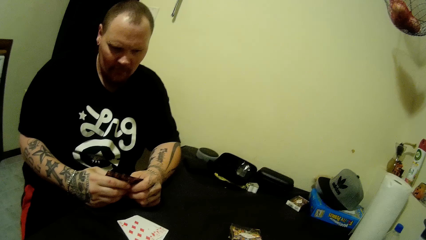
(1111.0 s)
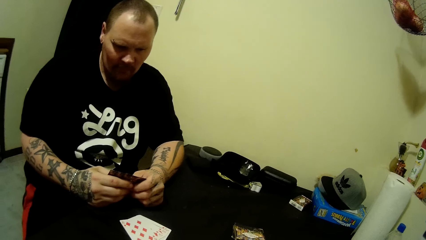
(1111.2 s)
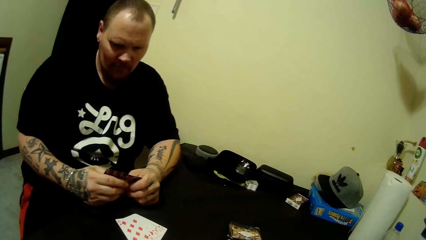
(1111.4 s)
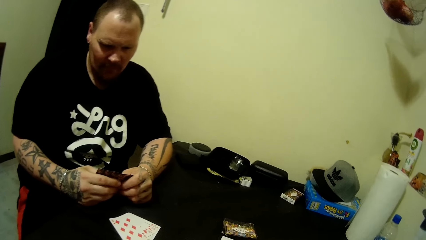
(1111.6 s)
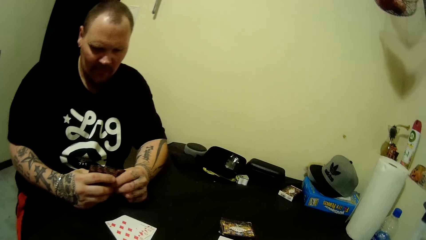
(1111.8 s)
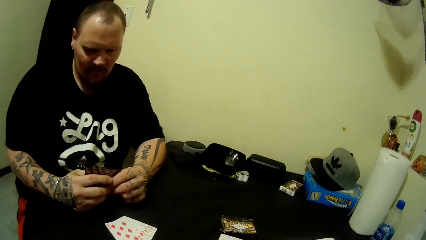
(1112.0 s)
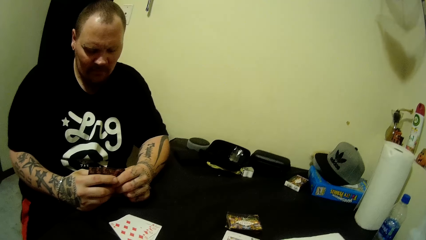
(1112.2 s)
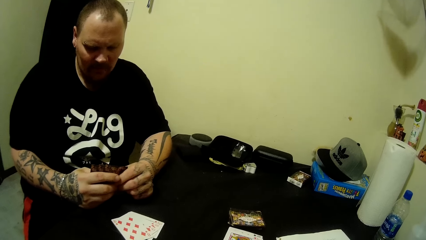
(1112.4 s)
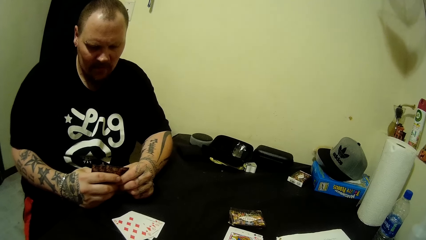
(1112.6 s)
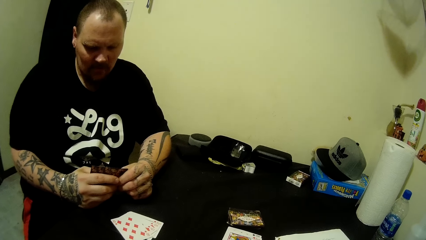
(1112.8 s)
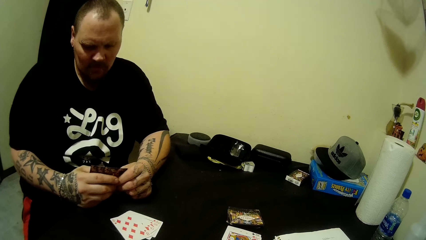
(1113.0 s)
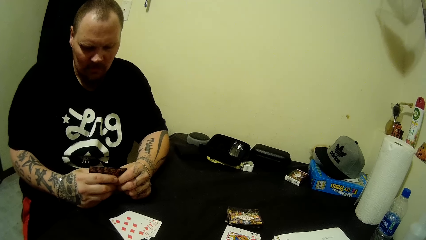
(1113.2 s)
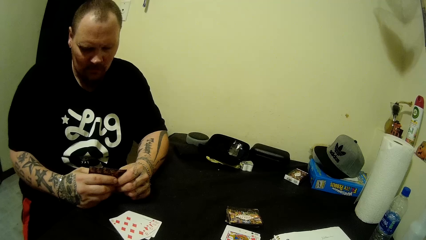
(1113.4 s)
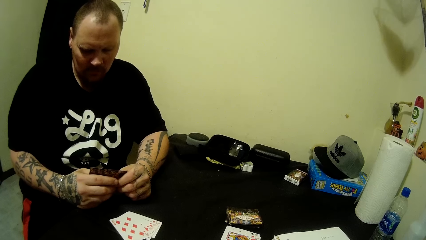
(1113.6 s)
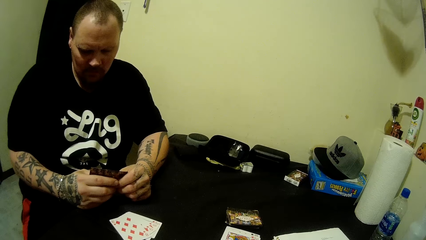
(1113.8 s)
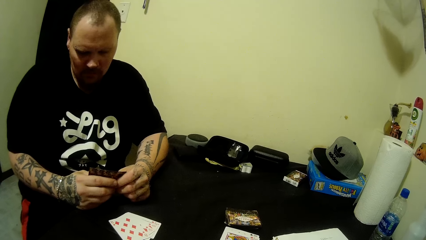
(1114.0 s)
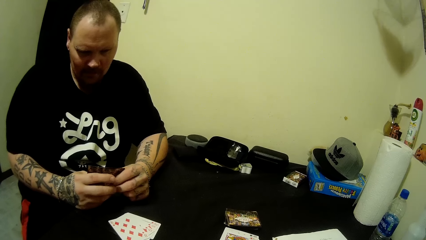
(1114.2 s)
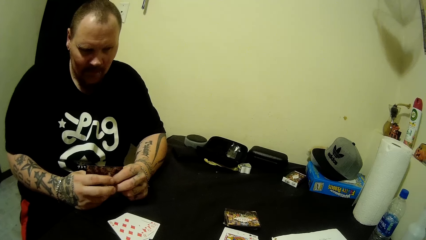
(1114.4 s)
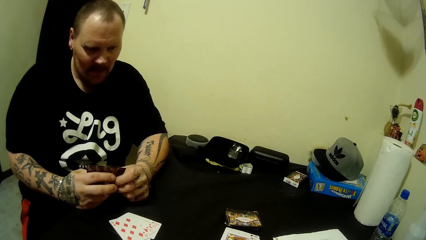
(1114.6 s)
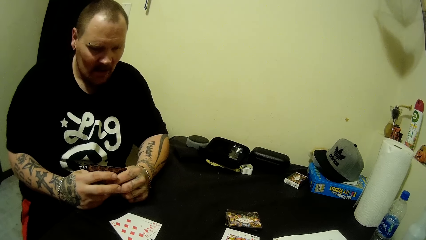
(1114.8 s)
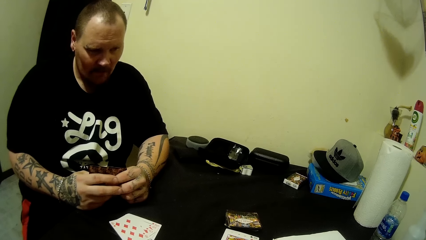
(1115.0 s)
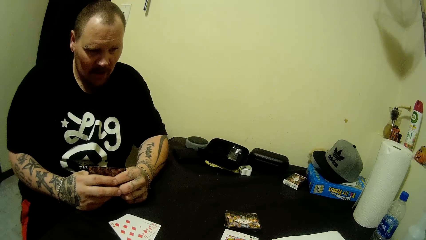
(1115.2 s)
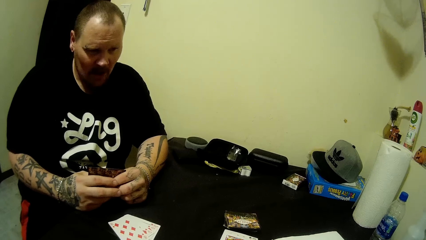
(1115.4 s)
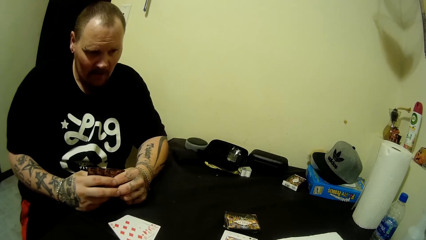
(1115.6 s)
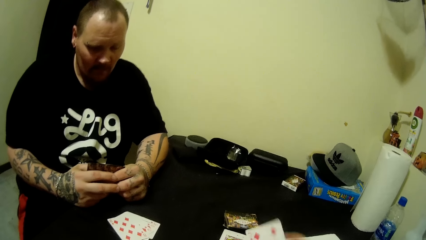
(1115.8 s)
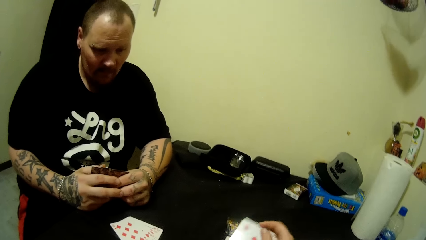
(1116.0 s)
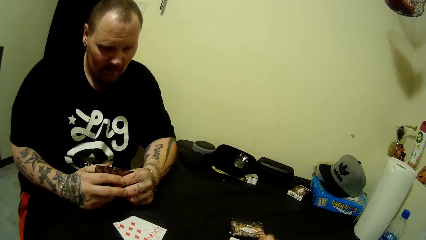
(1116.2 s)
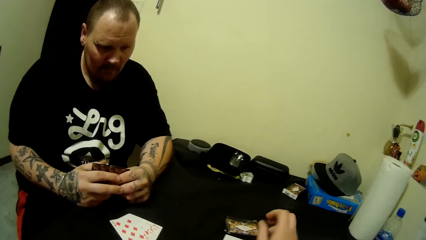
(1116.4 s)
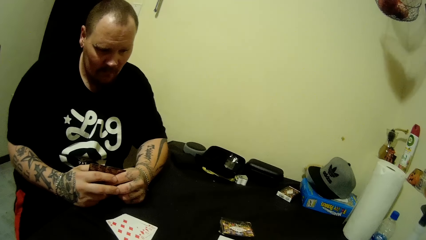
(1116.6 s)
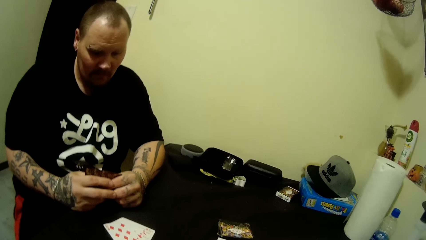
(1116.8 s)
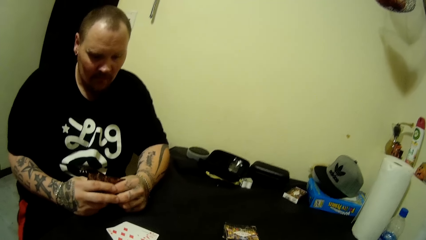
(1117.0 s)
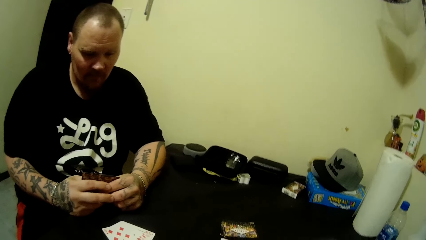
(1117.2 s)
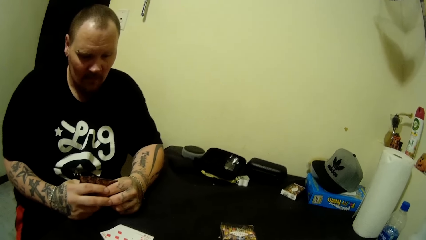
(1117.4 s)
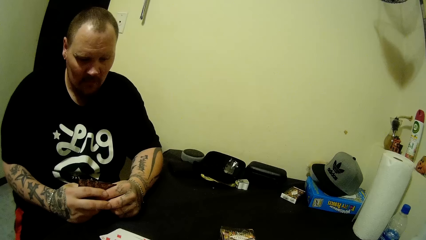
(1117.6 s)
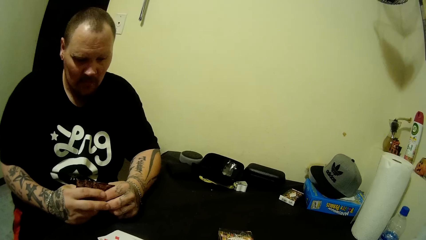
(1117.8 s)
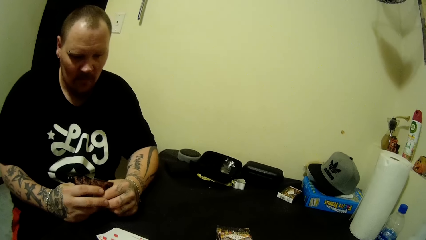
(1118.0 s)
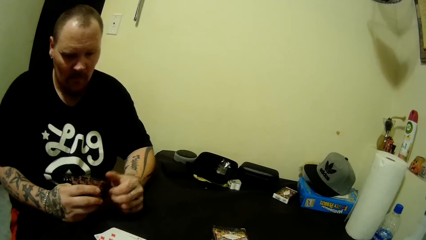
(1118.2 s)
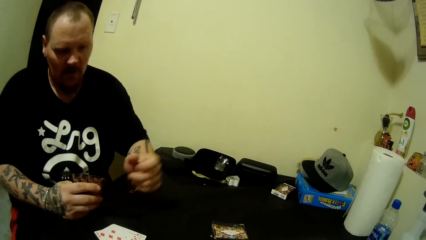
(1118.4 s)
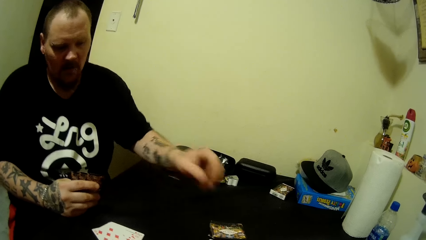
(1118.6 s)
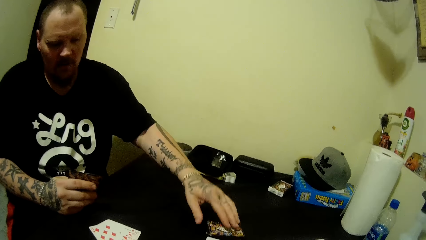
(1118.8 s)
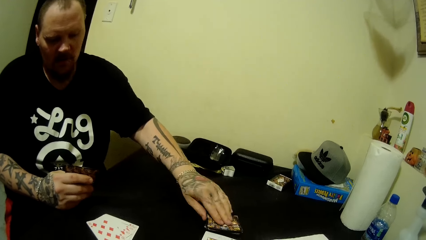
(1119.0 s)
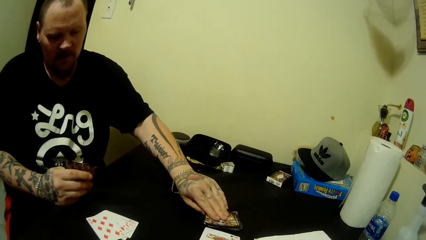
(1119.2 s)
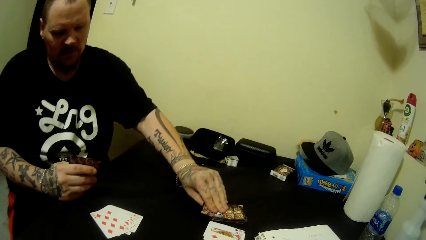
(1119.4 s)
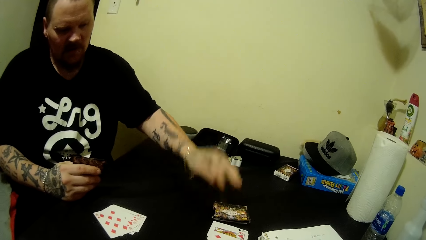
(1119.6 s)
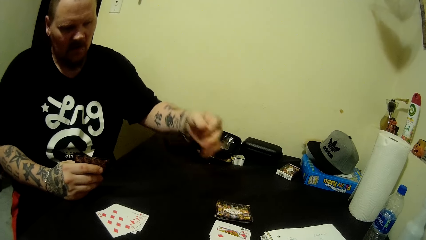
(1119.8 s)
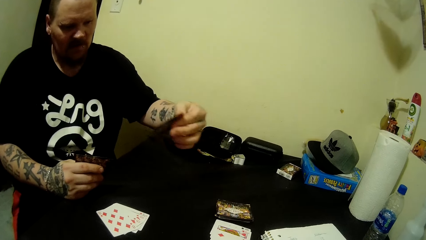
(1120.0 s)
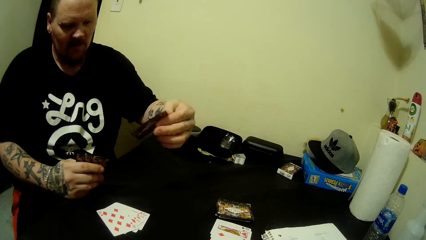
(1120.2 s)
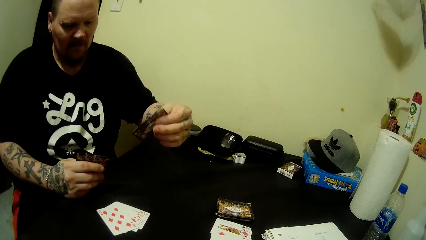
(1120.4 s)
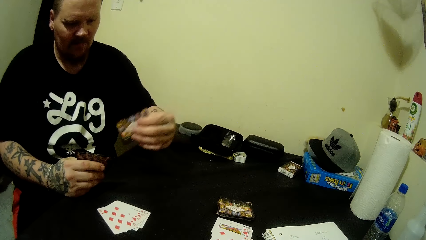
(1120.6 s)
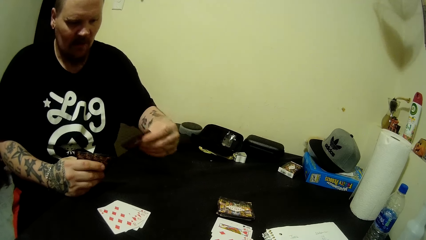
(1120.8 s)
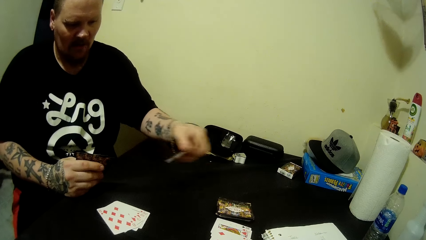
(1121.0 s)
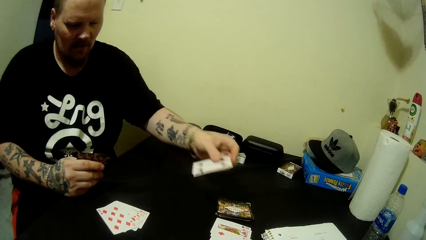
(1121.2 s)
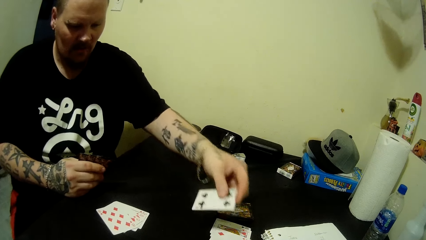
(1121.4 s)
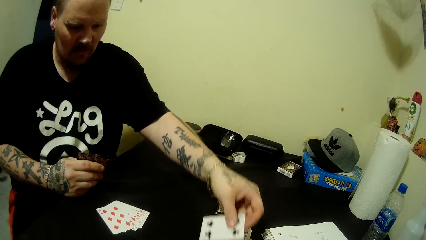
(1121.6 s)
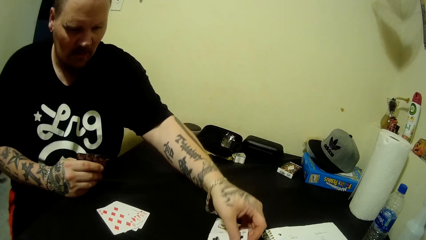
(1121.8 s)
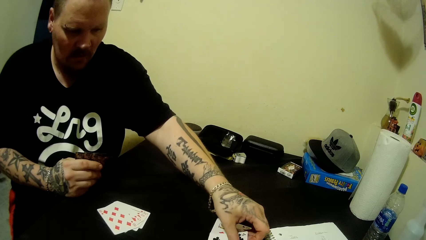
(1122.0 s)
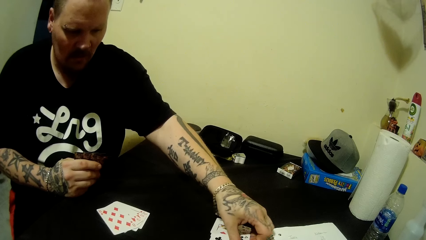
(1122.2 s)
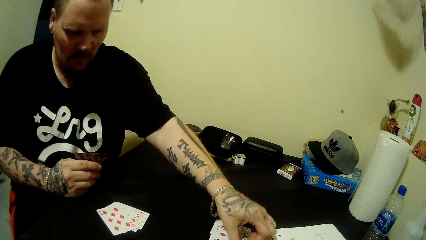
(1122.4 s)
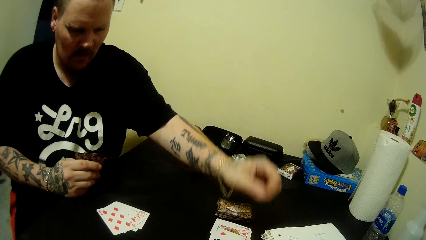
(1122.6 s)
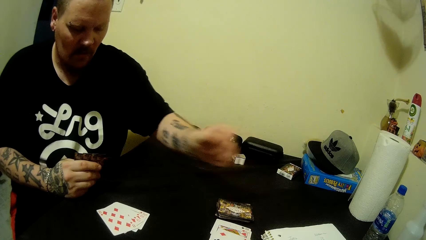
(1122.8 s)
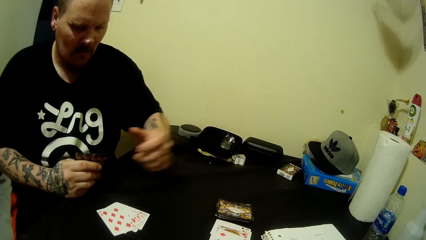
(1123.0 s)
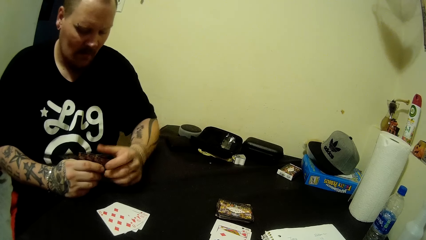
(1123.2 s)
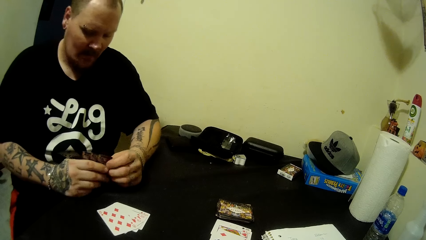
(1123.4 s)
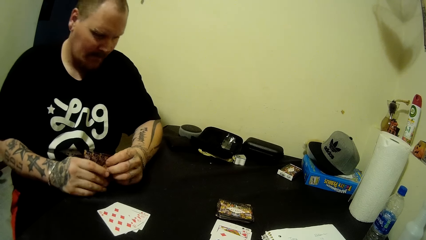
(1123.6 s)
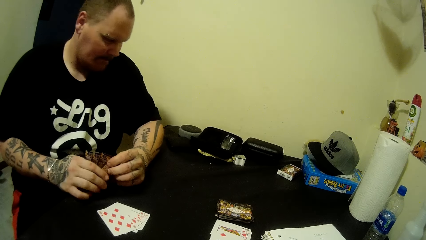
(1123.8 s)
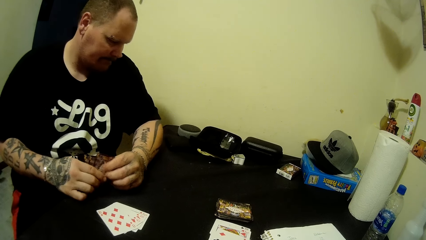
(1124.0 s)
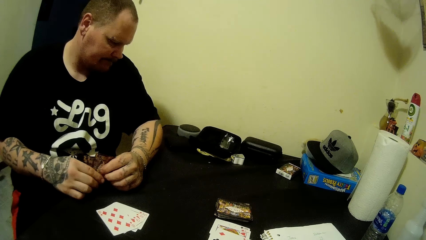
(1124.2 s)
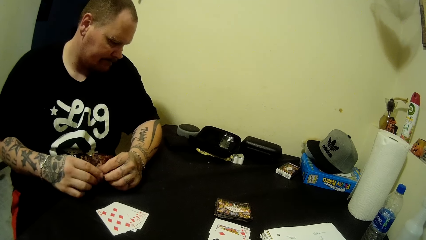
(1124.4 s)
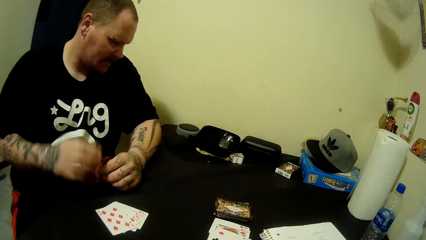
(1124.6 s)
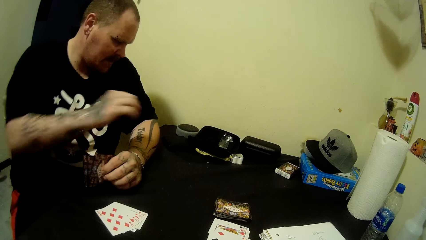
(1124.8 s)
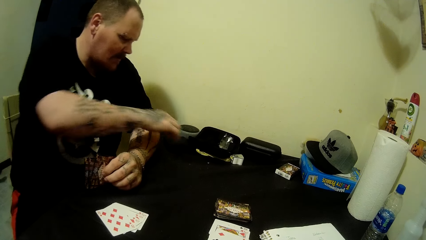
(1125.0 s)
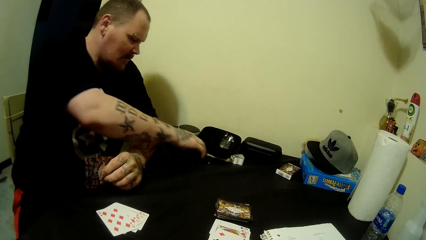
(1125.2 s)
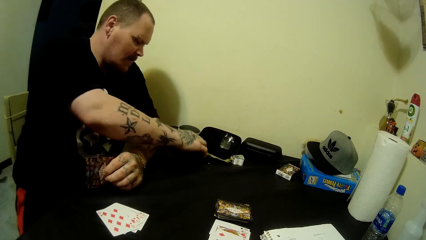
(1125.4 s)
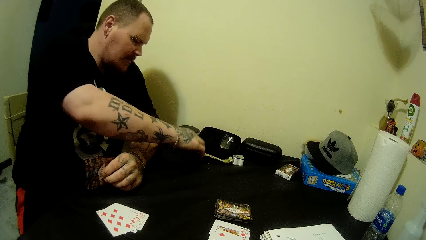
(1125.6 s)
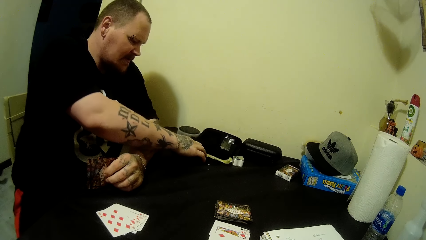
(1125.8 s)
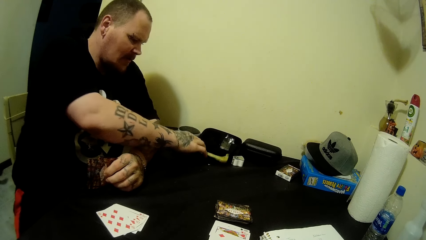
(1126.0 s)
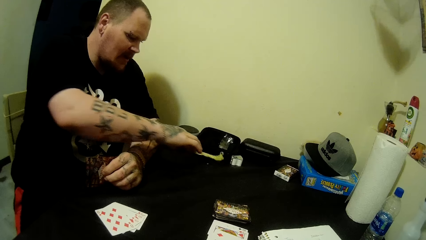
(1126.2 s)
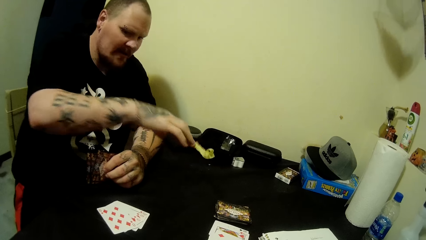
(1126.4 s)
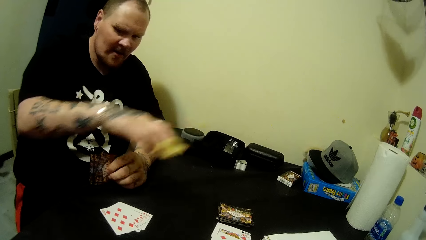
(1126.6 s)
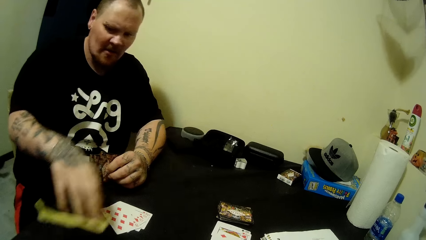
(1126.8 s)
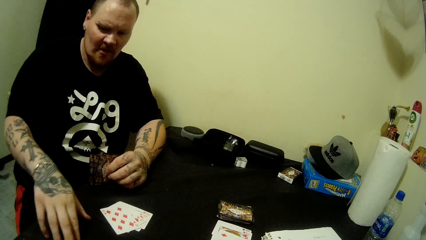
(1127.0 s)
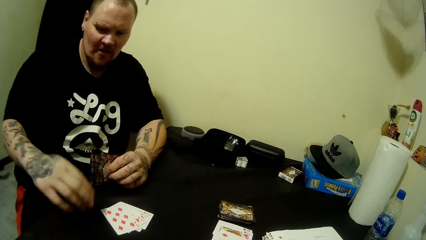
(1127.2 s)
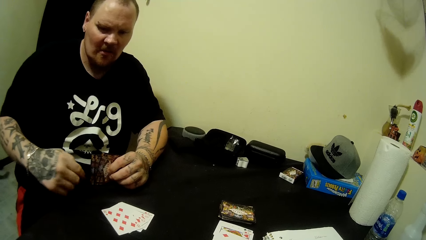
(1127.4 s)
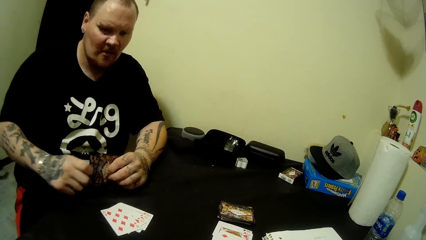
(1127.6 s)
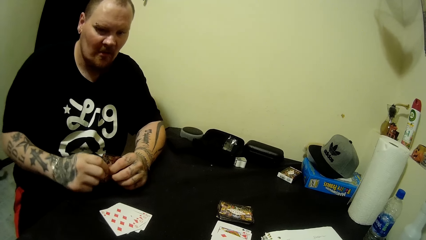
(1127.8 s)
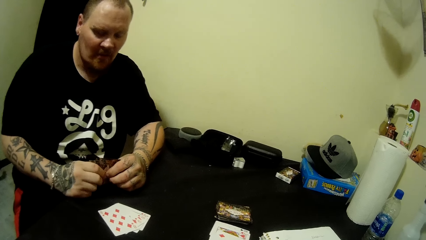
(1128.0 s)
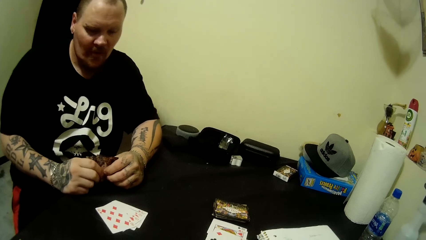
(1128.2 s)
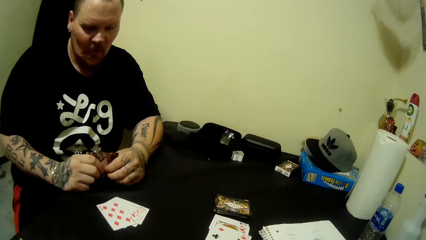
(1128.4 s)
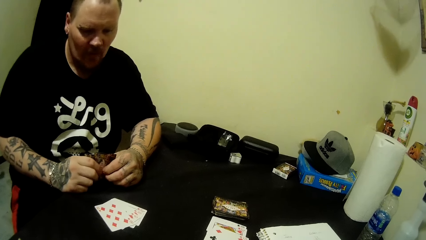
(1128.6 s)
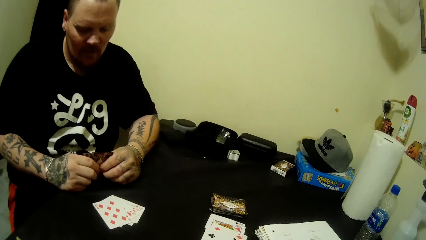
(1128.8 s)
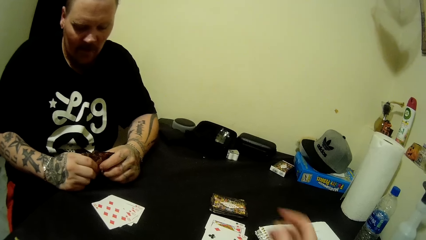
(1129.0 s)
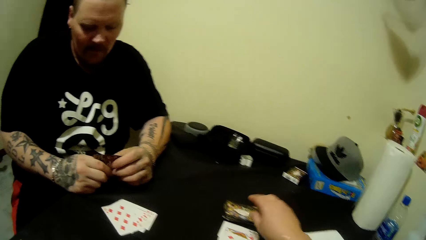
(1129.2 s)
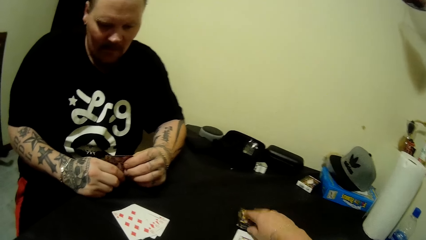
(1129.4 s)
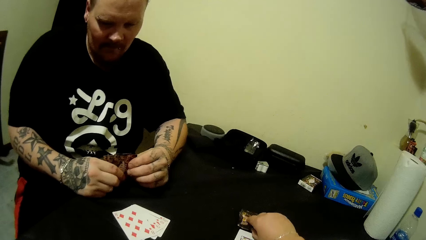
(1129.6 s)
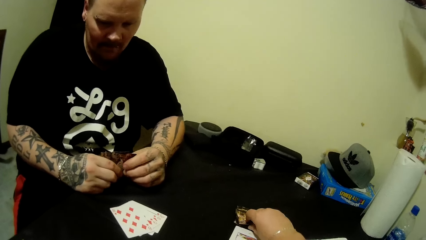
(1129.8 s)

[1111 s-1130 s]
The camera wearer moves a card. A man moves cards. The camera wearer drops a card on the table with her right hand. She interacts with the man. The man moves his hand away from the cards. He picks a card on the table with his left hand. He moves the card. He drops the card on the table with his left hand. He holds cards. He removes his hand from the cards. He transfers a paper beside him with his right hand. He picks an object and puts the object on the table. He holds the cards.
